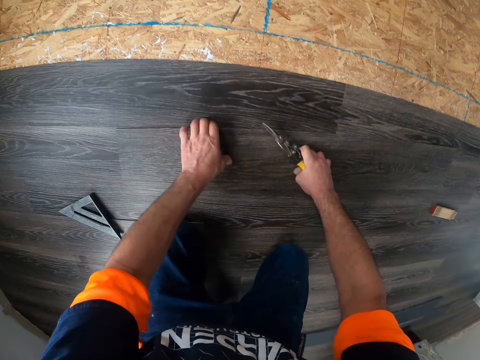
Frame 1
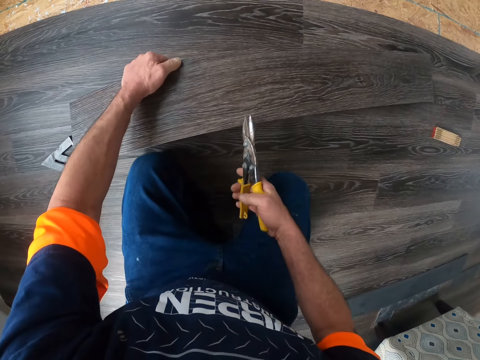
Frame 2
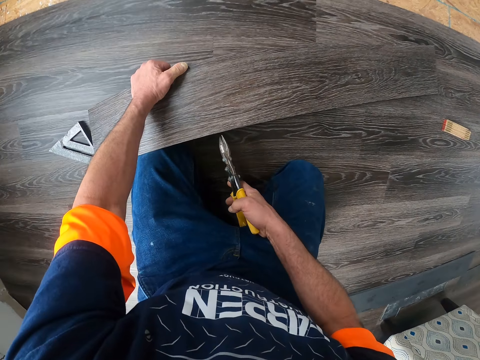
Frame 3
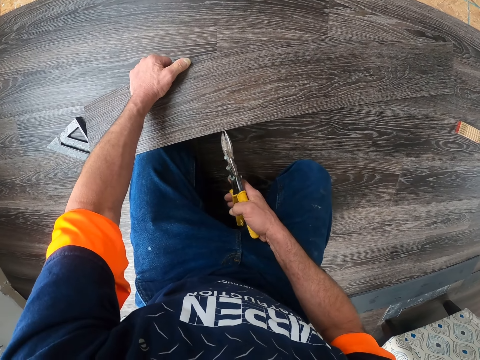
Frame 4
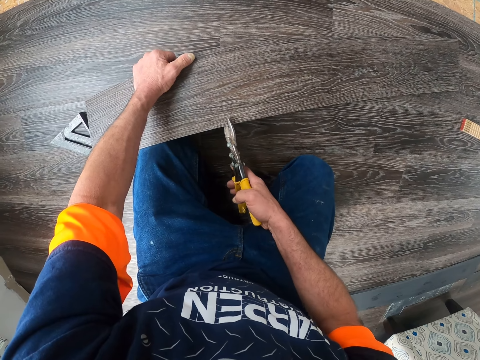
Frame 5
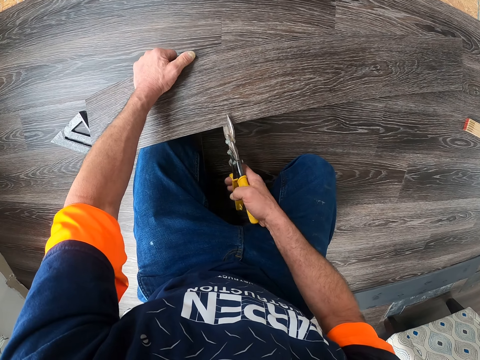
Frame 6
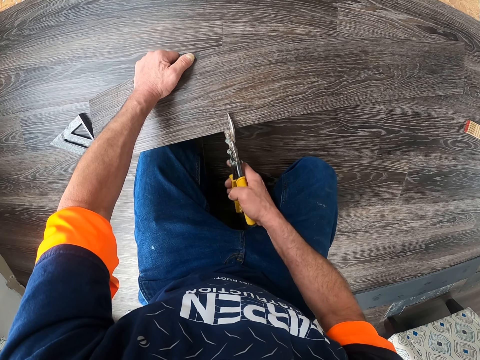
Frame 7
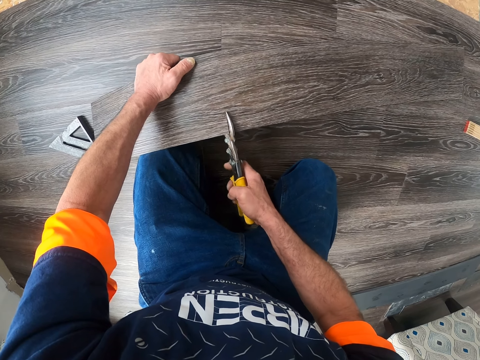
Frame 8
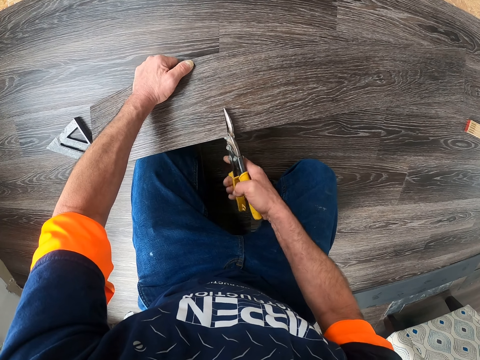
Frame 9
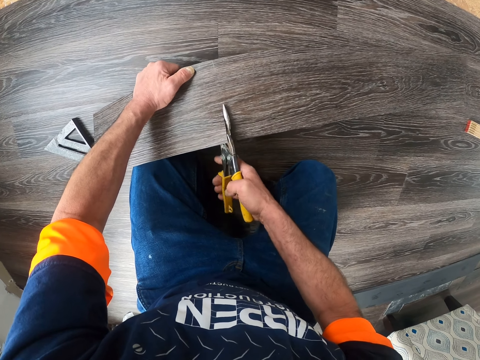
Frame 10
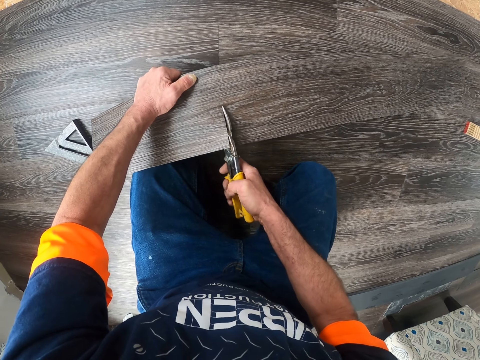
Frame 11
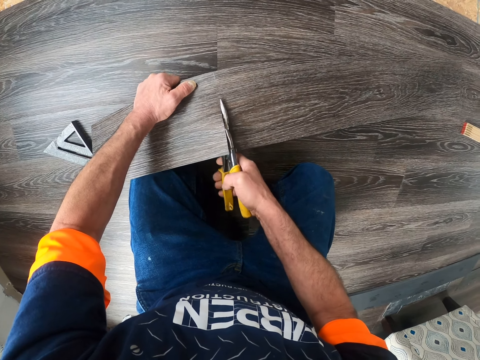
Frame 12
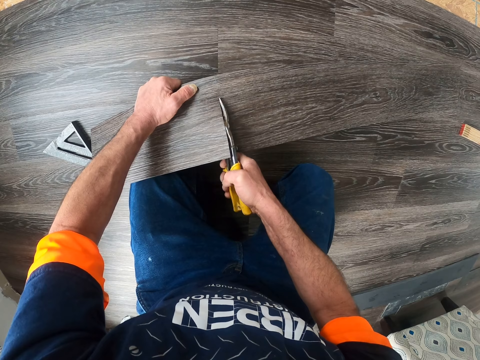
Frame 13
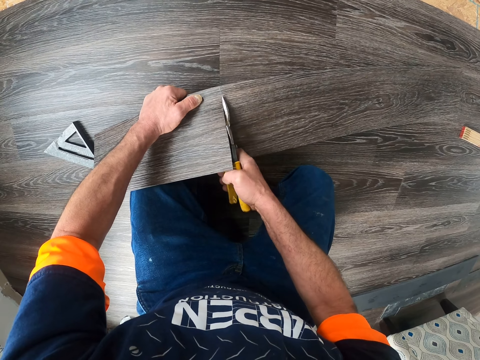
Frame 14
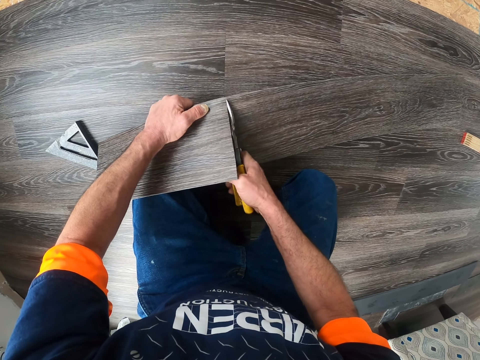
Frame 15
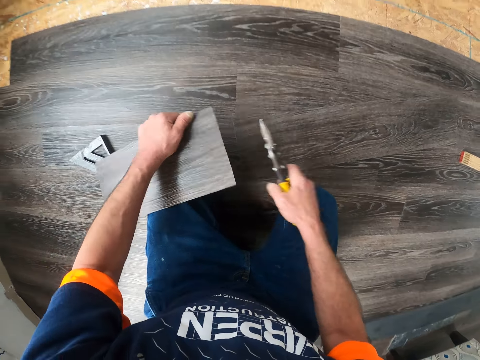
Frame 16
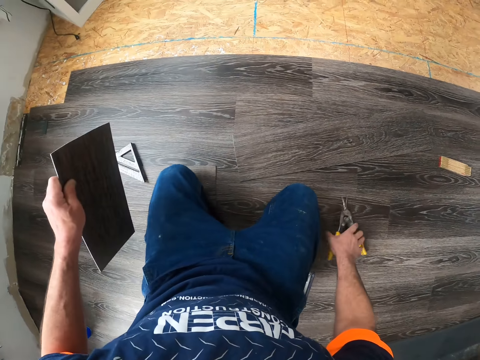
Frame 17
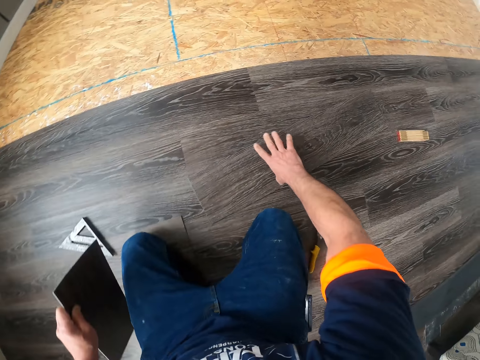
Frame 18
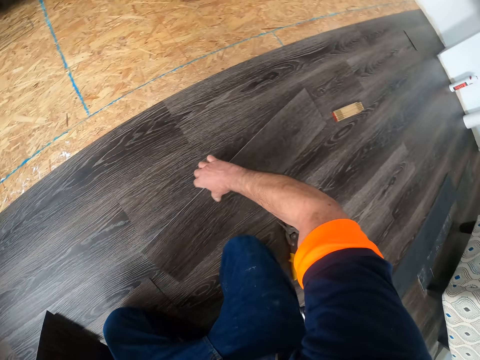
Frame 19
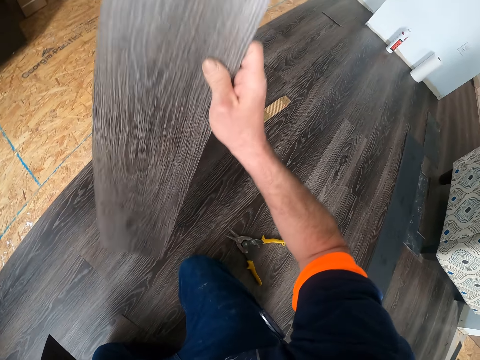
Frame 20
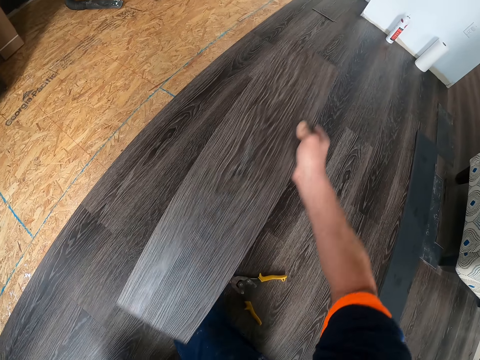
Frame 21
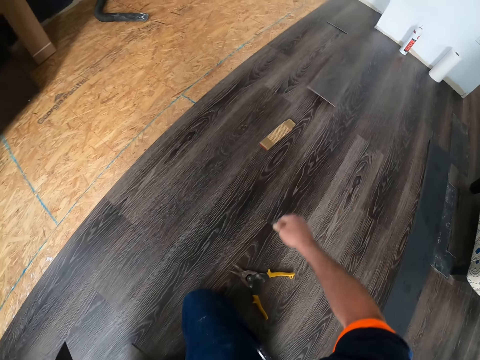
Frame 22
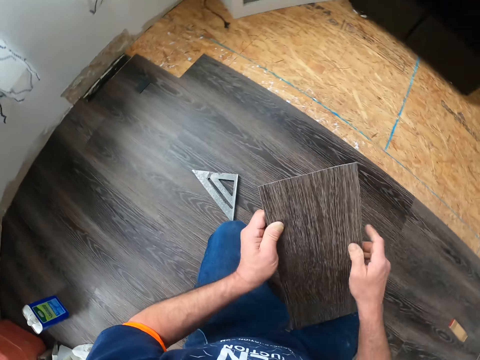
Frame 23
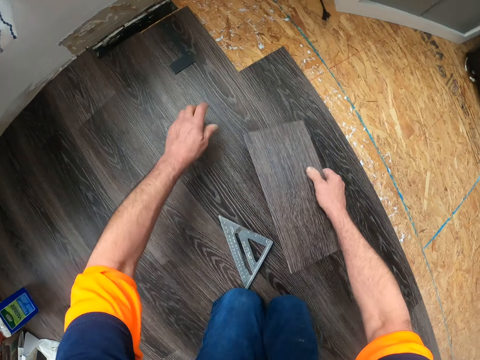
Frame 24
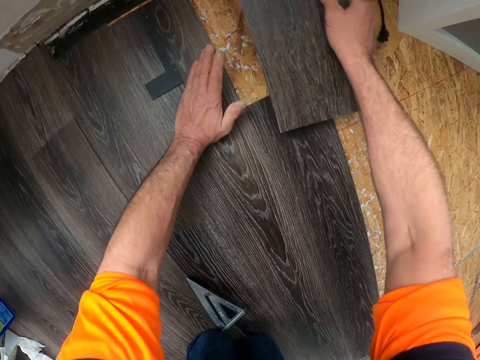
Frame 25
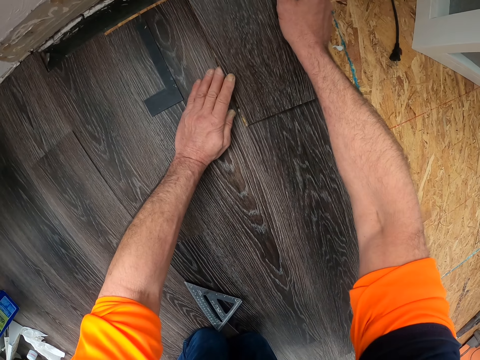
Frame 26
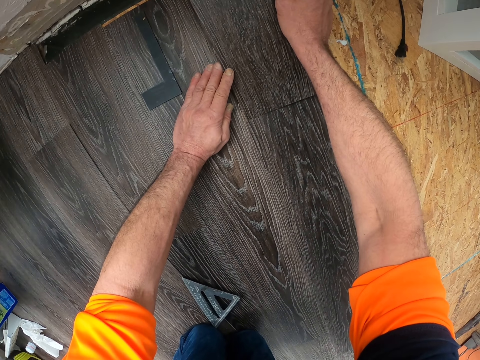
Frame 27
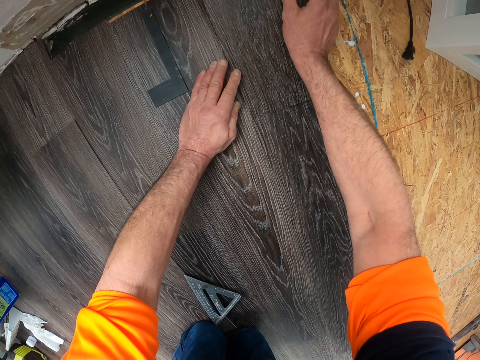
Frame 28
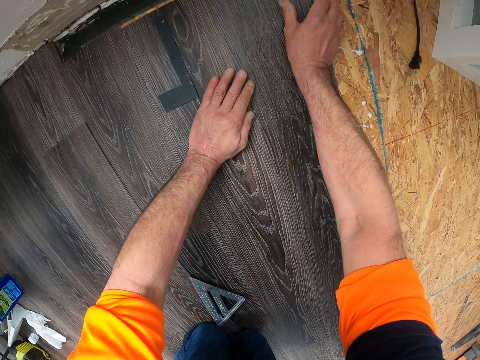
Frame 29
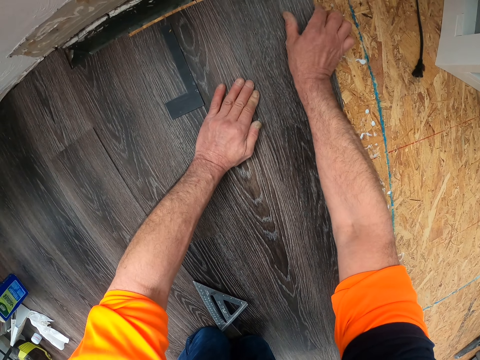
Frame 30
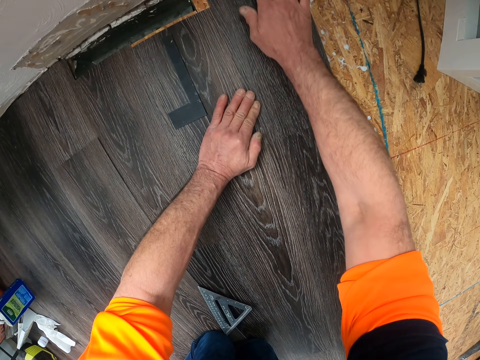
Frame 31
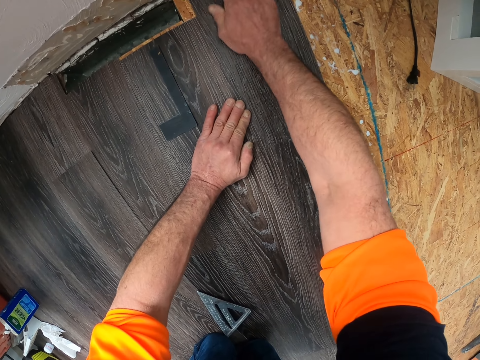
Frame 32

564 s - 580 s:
The camera wearer cuts the plywood or wooden tile. They throw the plywood aside. They push the wooden tile aside. They move the hand. They fix the tile on the wall. They put the plywood on the floor.

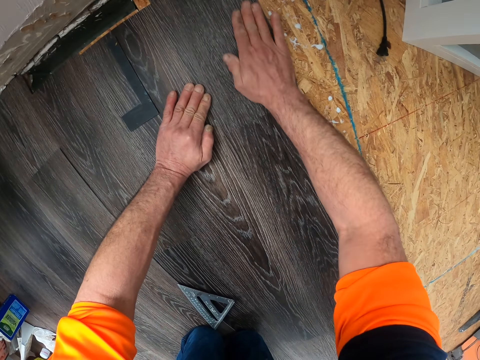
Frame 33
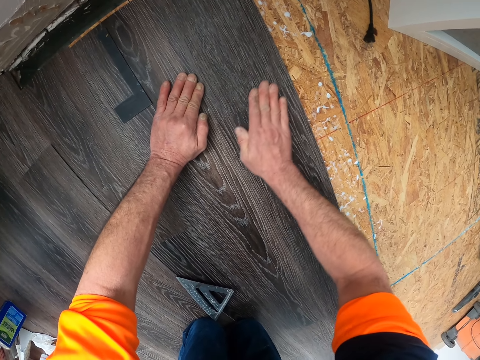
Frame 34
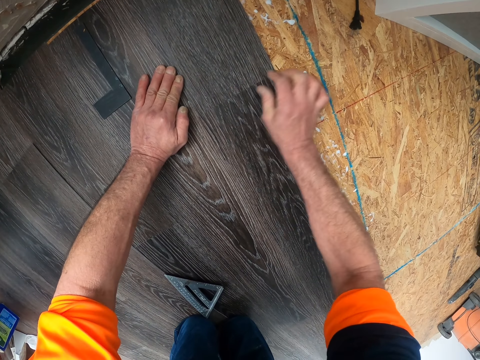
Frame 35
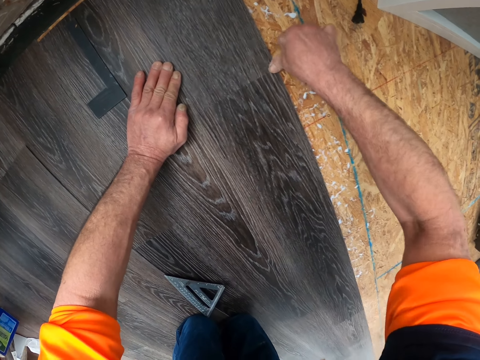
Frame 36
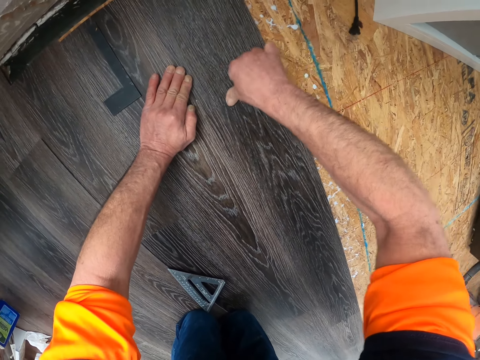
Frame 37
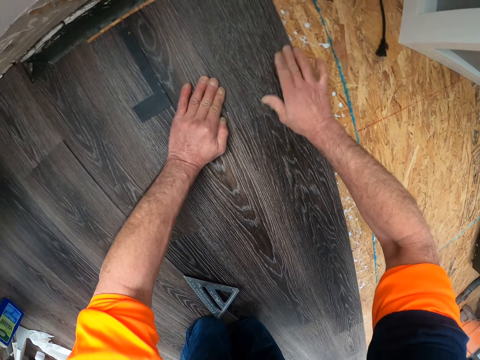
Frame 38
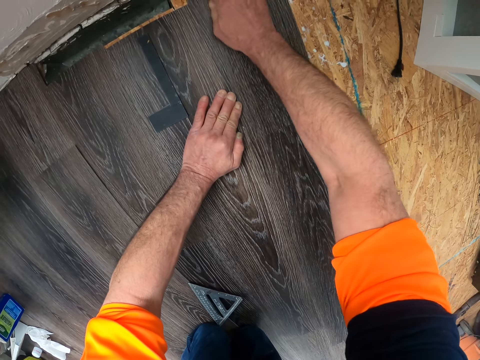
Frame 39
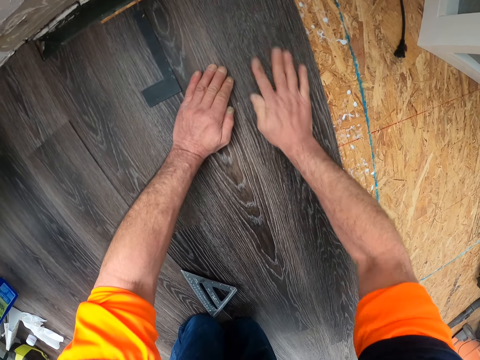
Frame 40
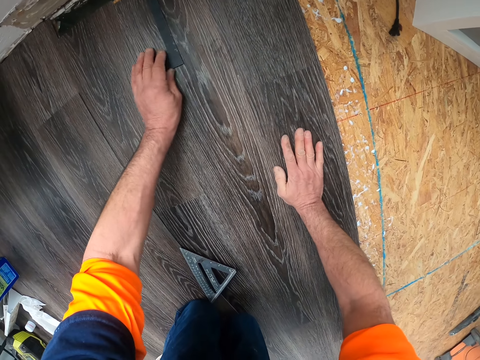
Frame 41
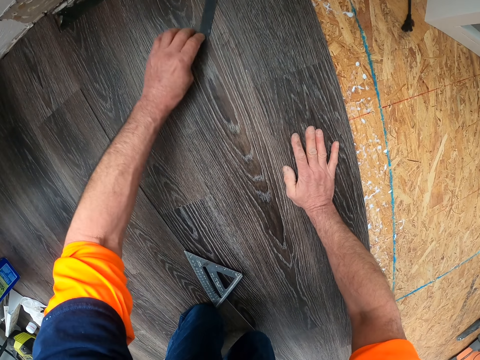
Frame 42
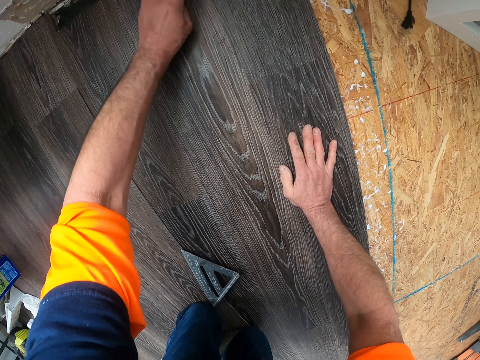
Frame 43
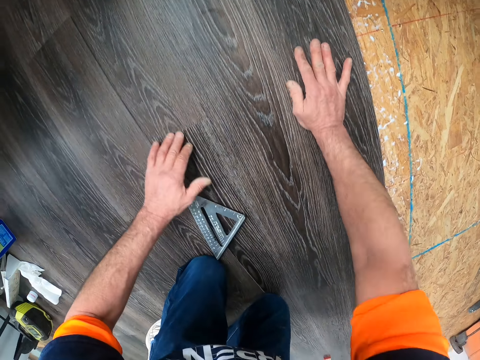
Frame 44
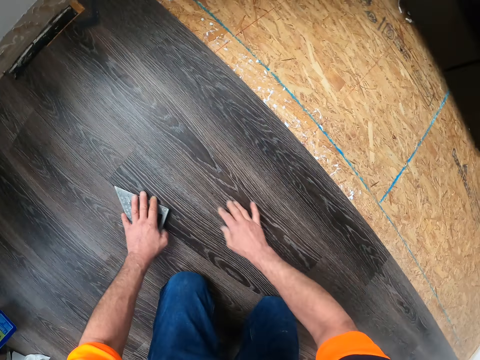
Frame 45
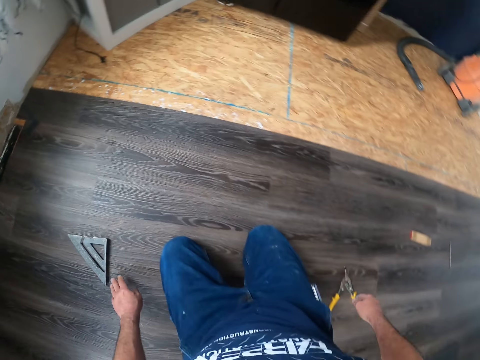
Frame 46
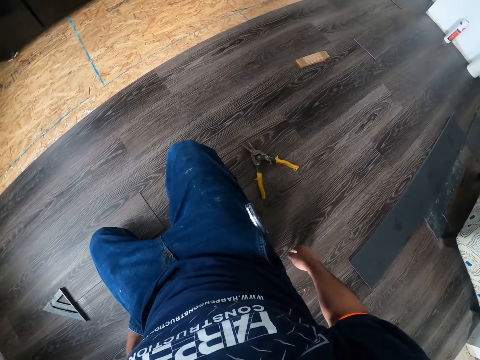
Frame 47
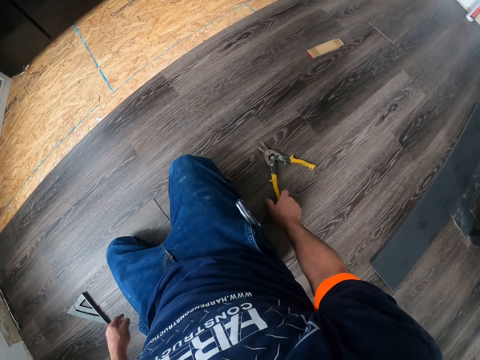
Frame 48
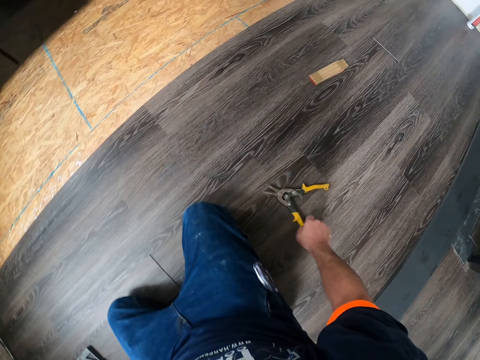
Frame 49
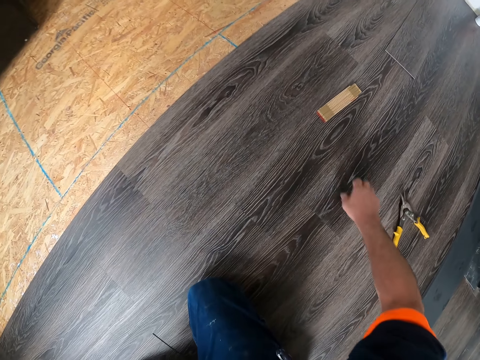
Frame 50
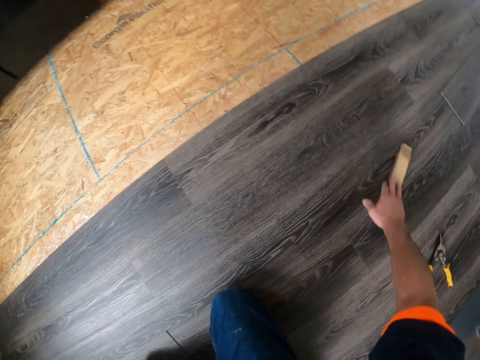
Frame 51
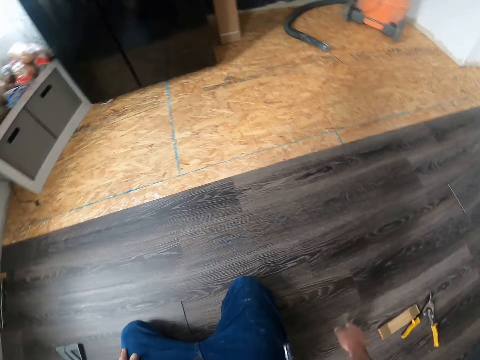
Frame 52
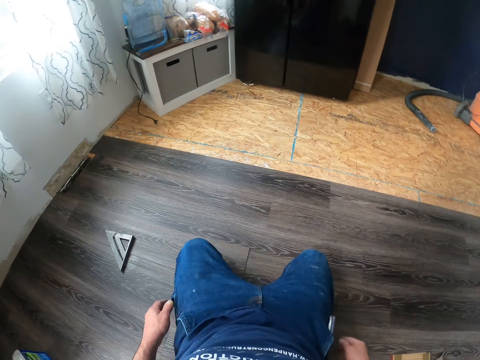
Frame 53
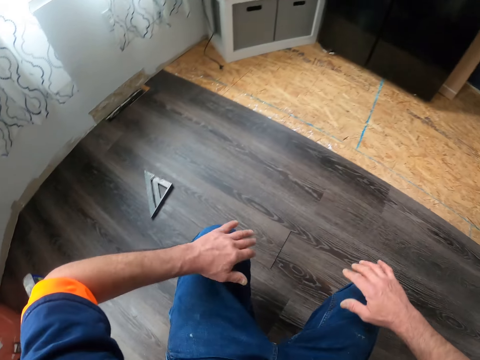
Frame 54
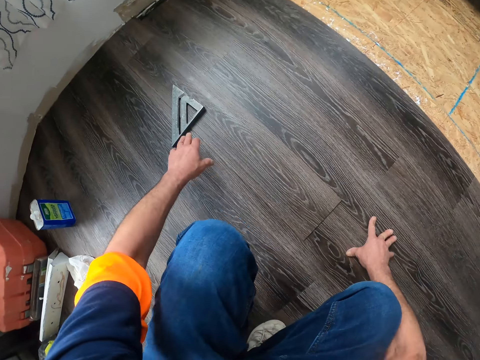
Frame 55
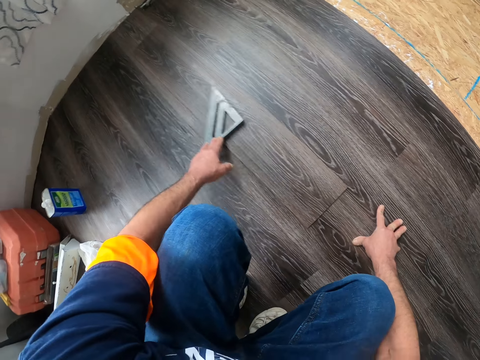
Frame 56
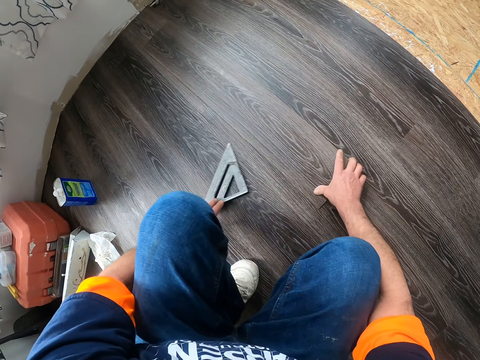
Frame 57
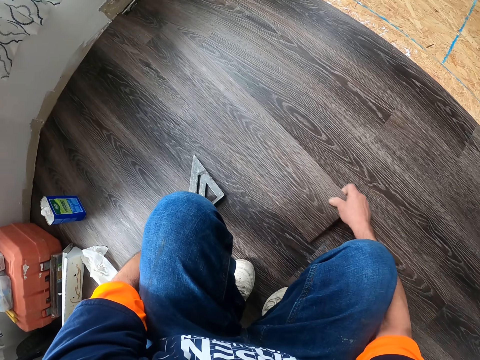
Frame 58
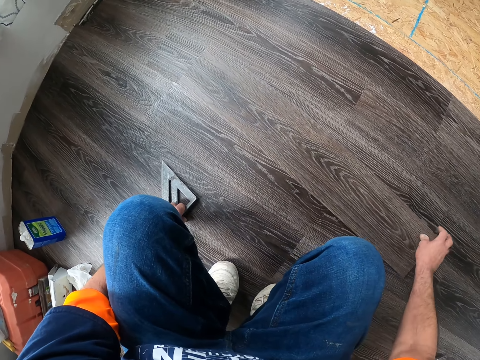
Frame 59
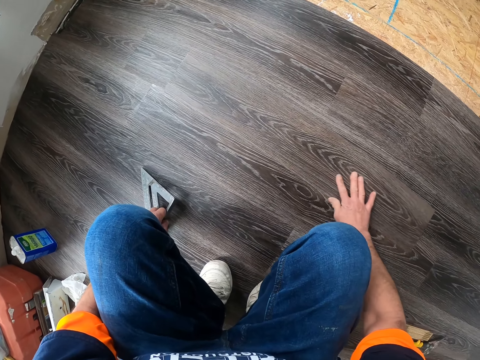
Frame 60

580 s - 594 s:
The camera wearer moves the hand. They move the piece of wooden tile aside. They push the scissors. They move a piece of wood. They pull the plywood slightly. They pick up the Swanson speed square. They pull the ruler slightly.
